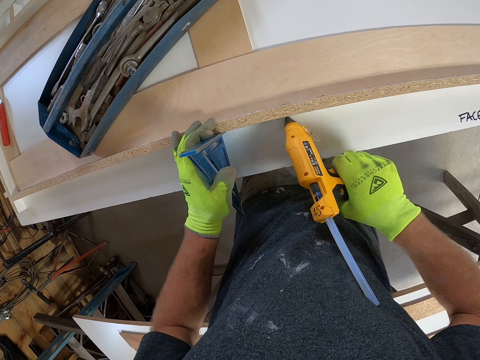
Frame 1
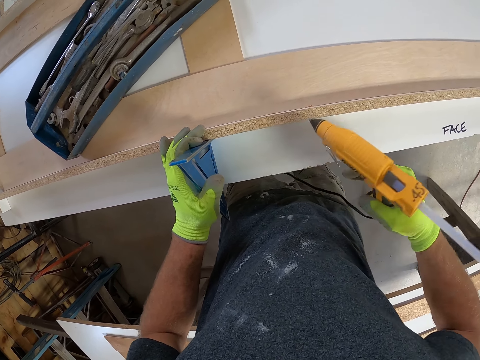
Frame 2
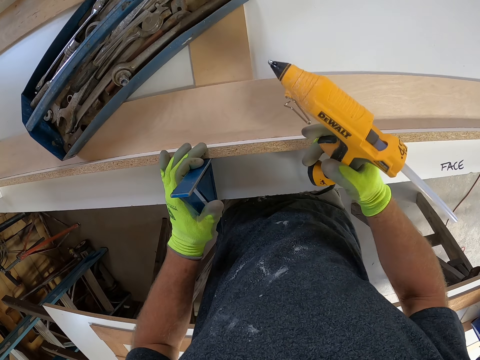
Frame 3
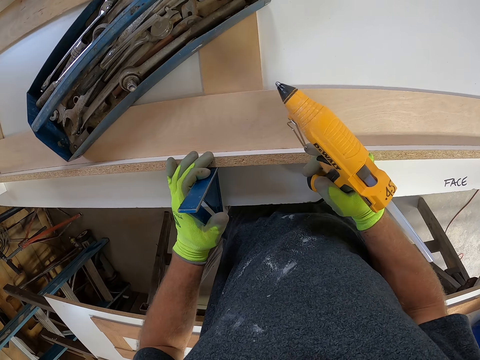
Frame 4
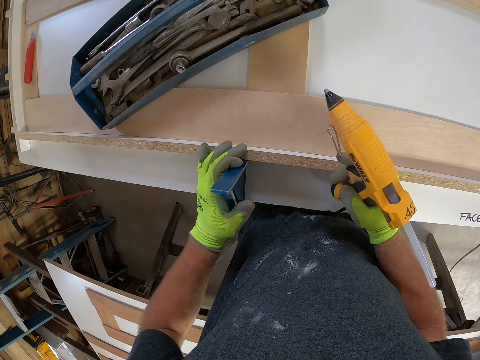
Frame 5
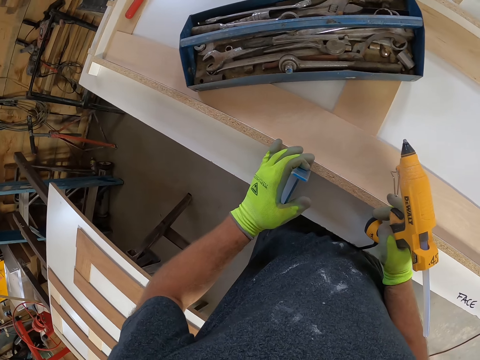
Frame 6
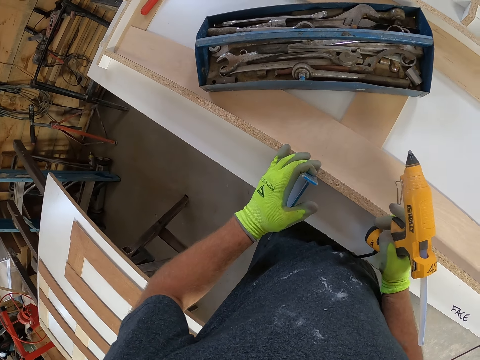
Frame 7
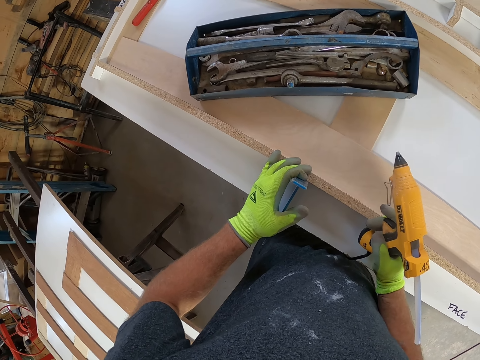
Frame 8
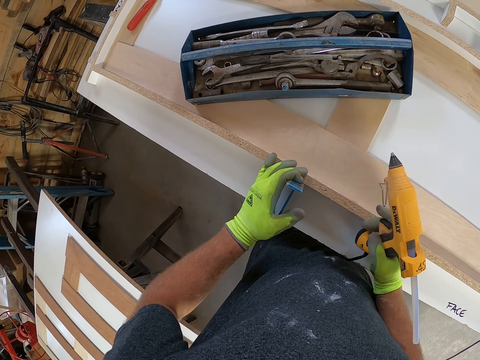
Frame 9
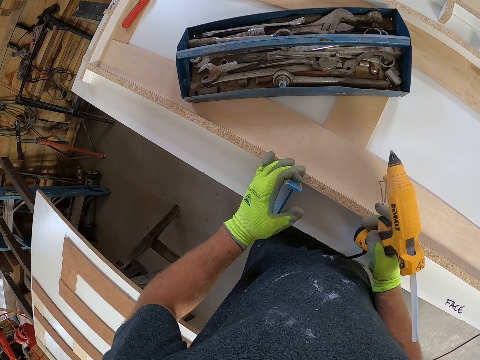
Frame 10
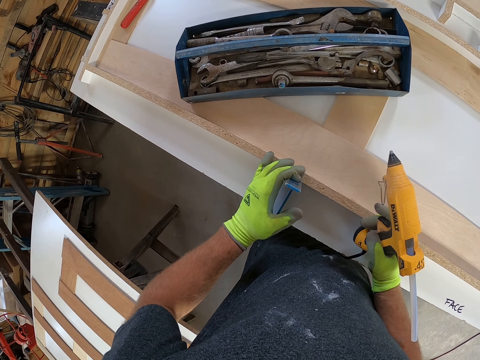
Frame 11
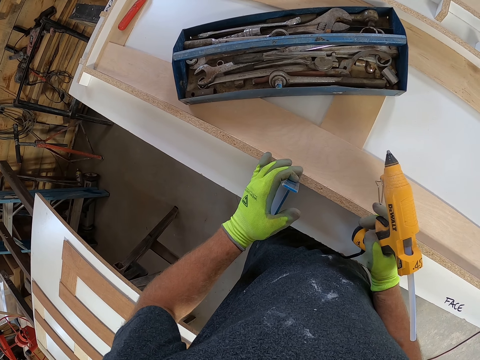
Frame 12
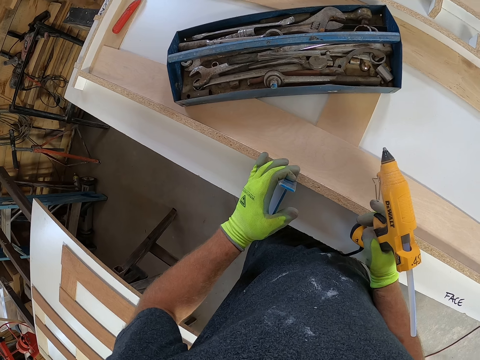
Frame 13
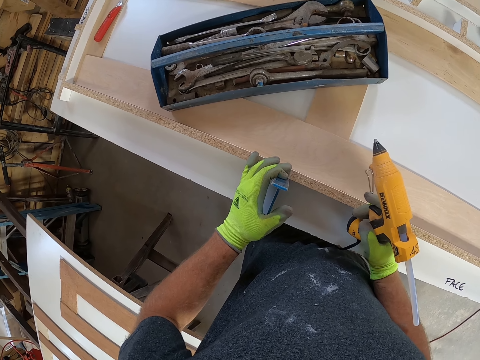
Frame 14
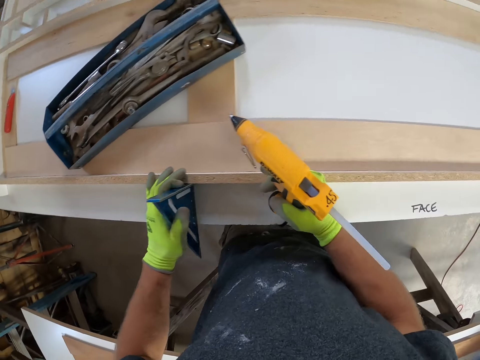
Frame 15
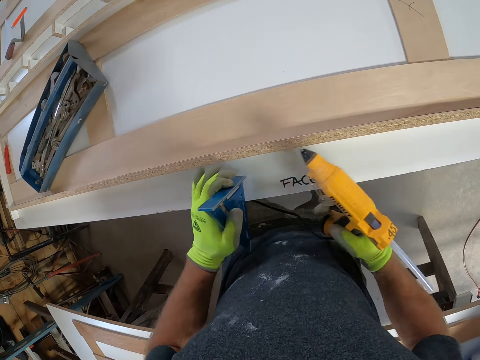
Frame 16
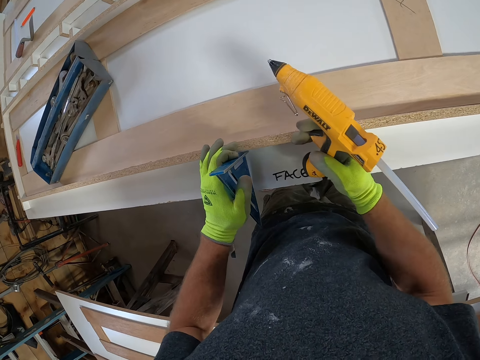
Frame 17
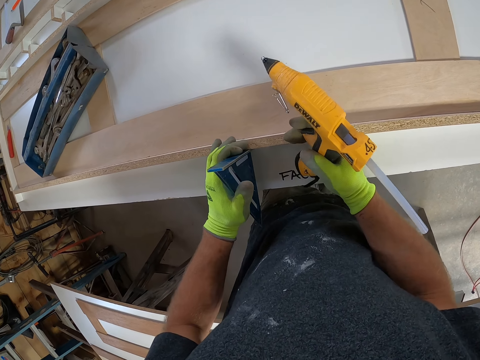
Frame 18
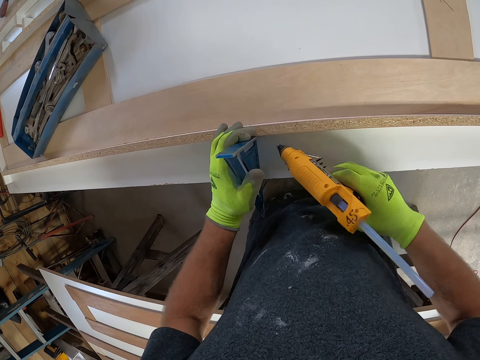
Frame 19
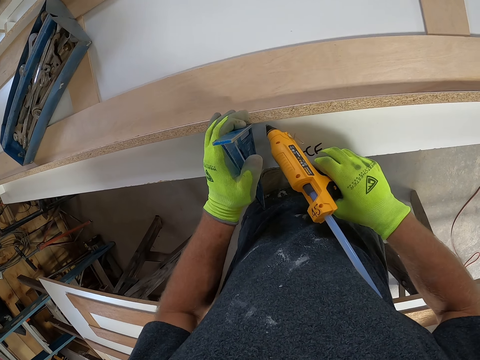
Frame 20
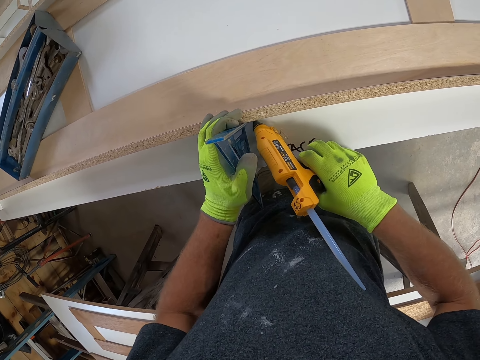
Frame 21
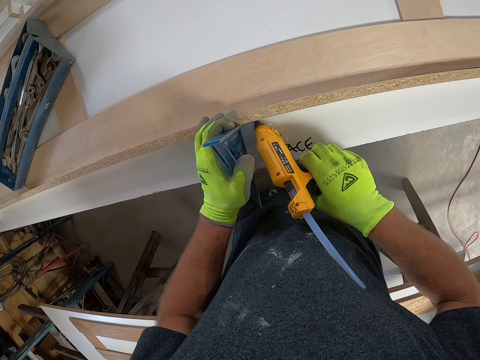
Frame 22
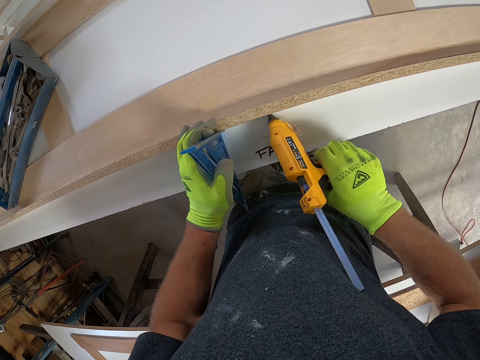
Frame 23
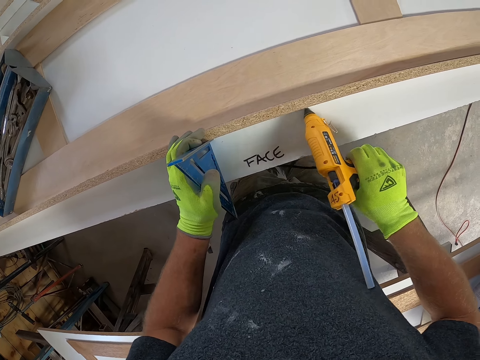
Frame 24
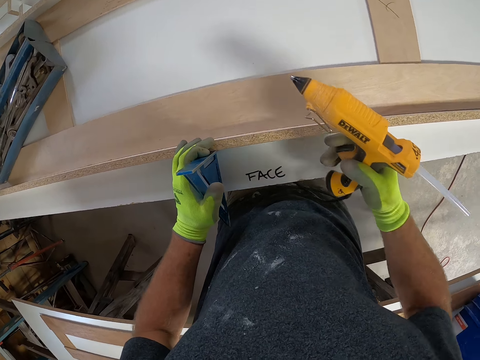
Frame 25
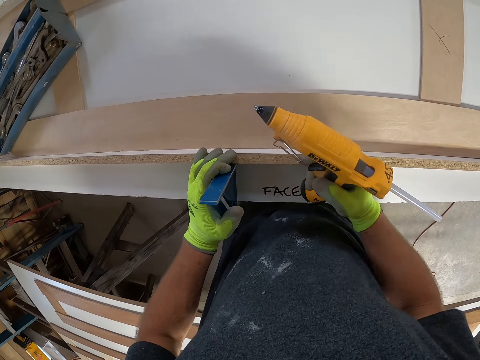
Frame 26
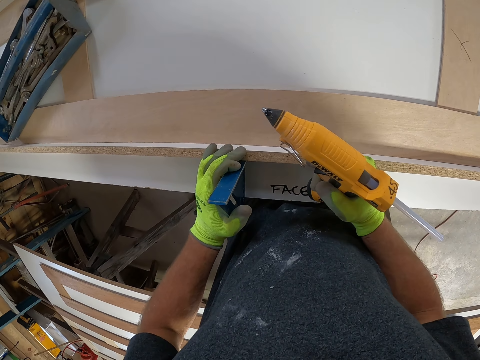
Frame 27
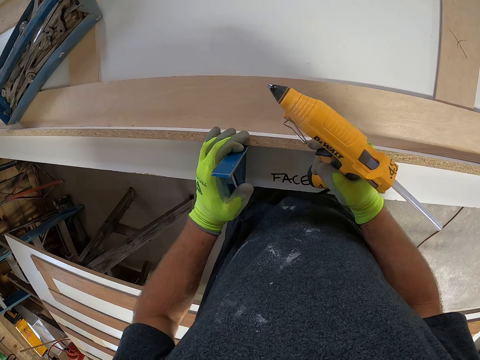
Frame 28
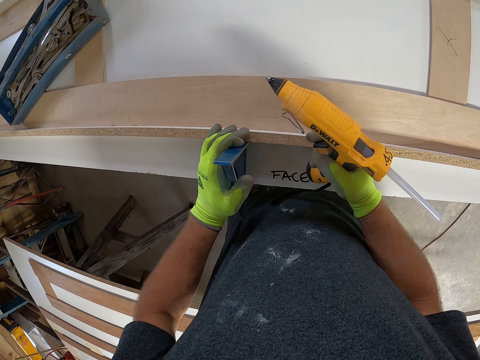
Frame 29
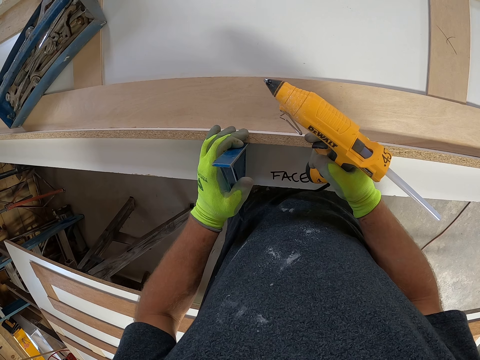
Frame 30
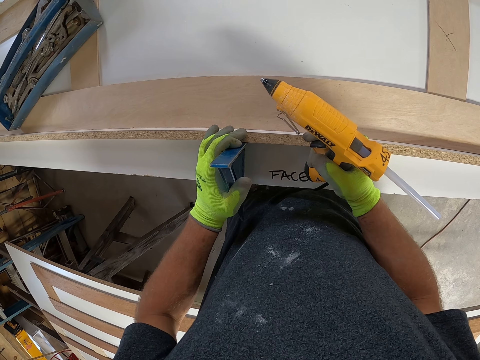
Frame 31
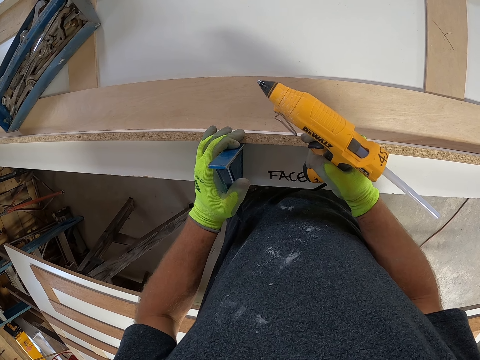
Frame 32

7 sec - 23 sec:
The camera wearer holds down the white board with his right hand. He stares at the table. He moves the aluminum alloy triangle ruler on the white board and moves the corded glue gun on the white board. He holds the triangle ruler in place. He applies hot glue to the white board with the corded glue gun. He holds down the white board with his right hand. He stares at the table.

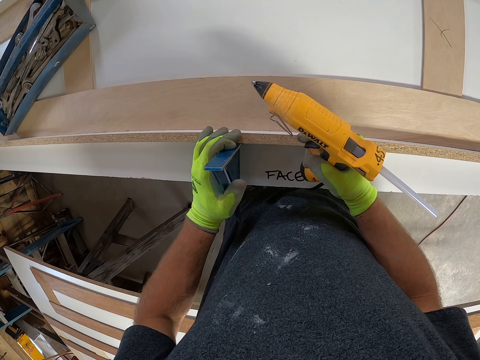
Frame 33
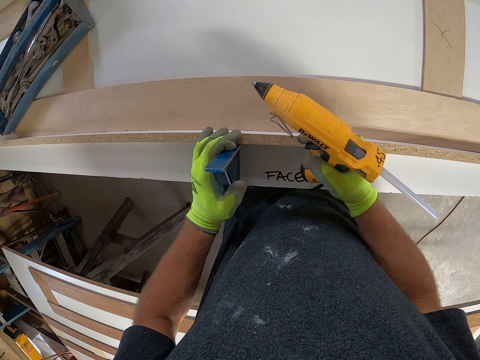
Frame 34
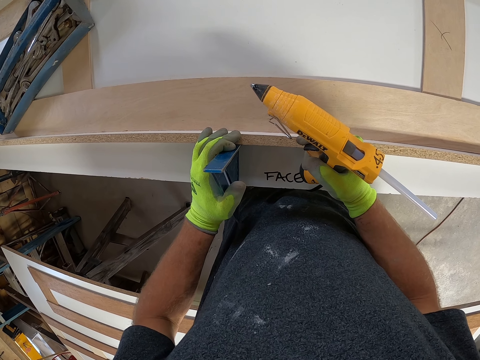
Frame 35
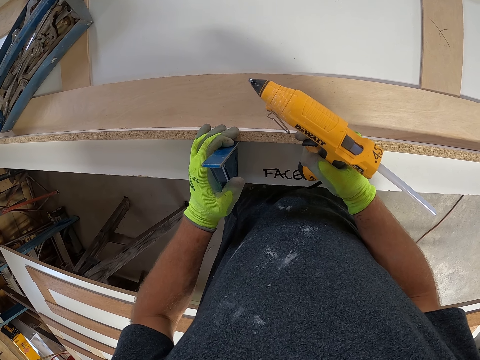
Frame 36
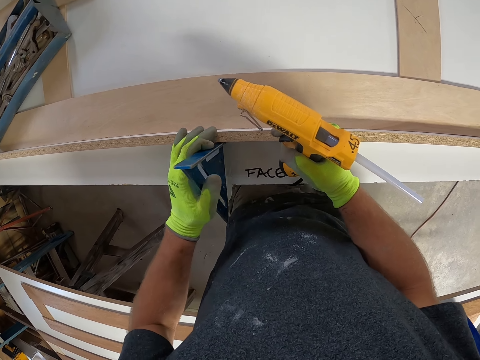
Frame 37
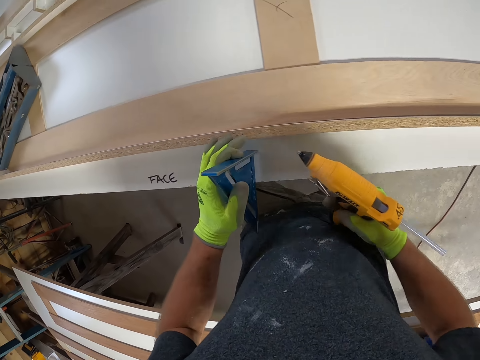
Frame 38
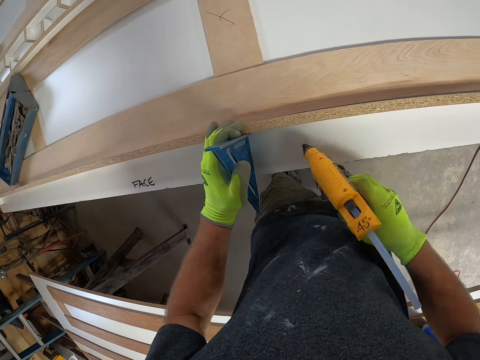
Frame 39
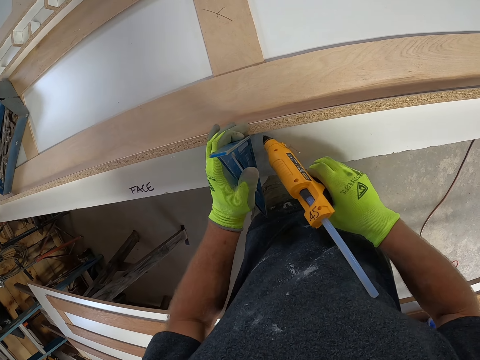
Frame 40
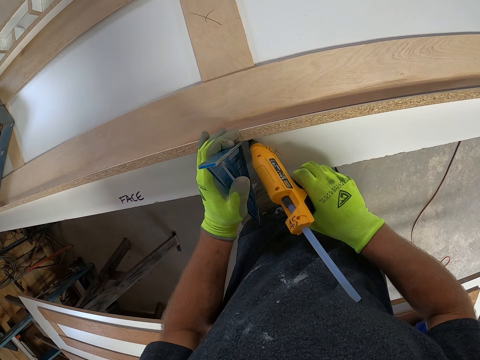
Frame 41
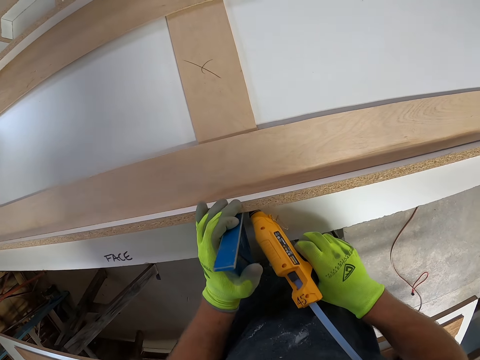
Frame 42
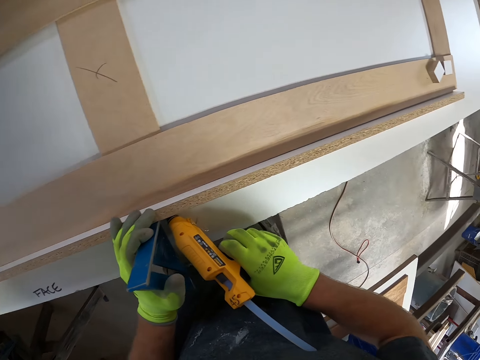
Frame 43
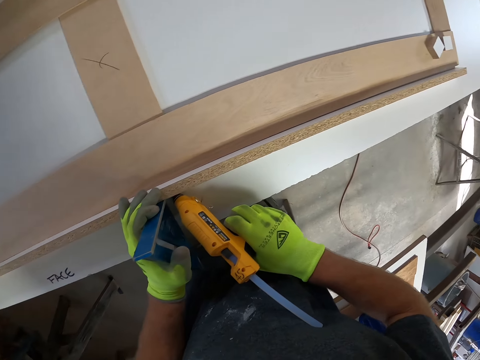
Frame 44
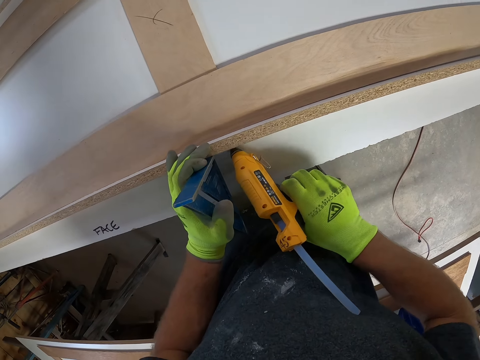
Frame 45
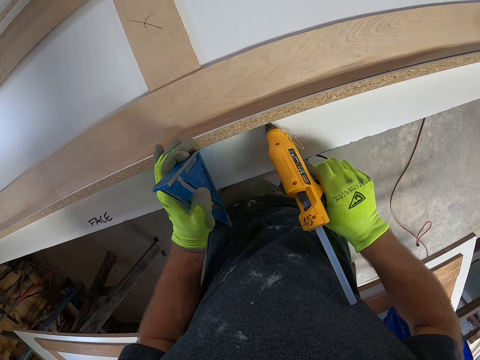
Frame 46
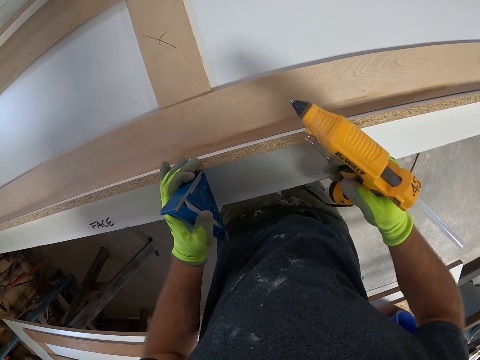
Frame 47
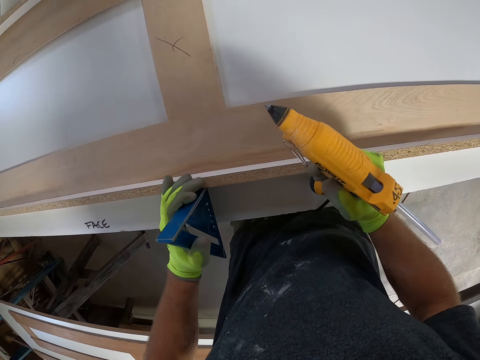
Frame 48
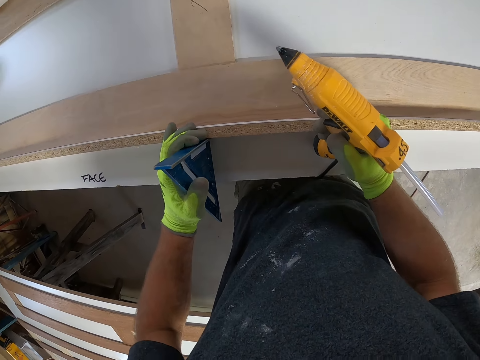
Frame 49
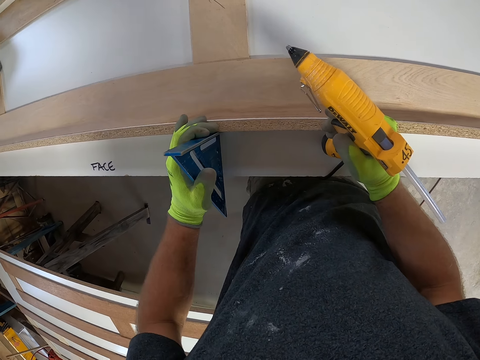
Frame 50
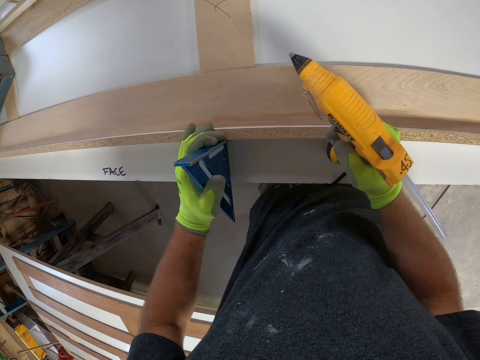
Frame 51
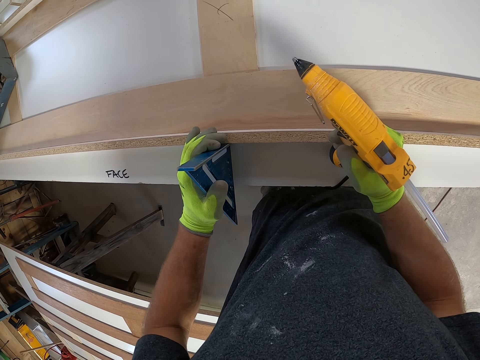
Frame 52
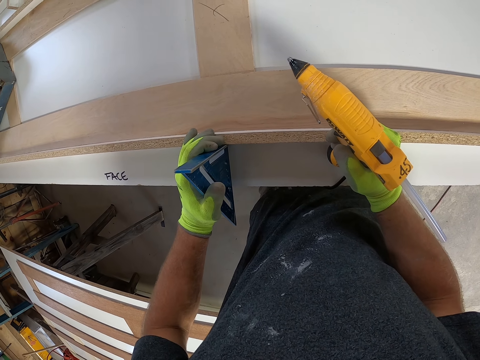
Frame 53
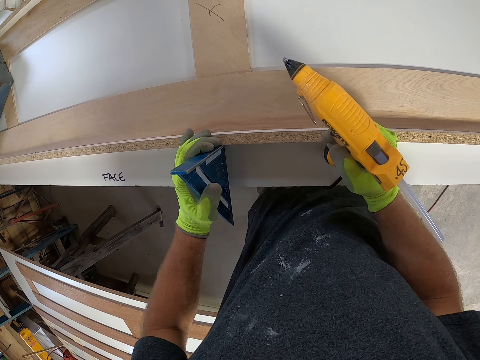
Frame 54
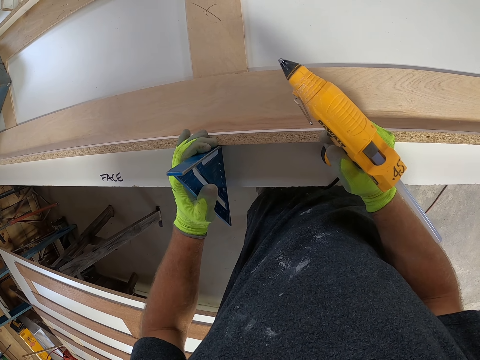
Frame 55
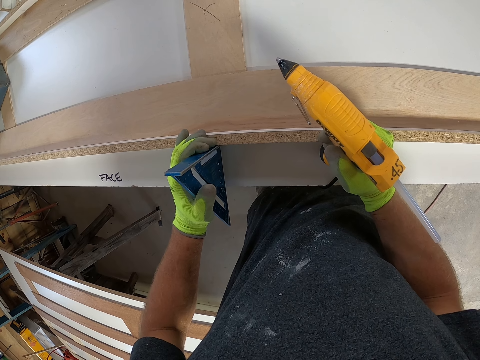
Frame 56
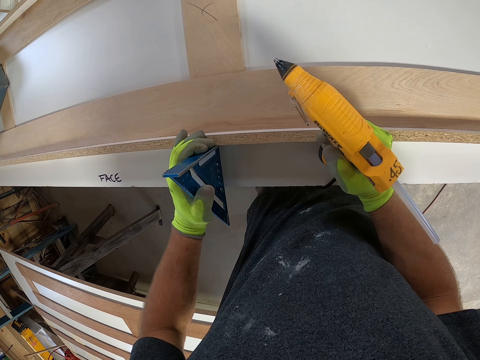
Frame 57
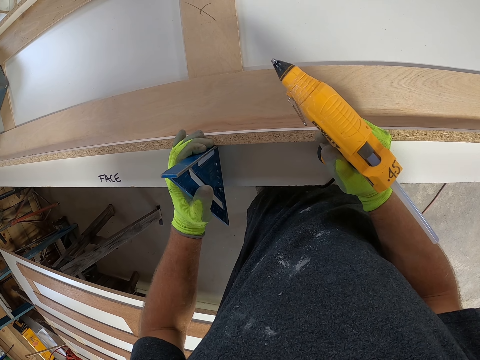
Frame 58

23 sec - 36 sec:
The camera wearer moves the aluminum alloy triangle ruler on the white board and moves the corded glue gun on the white board. He holds the triangle ruler in place. He applies hot glue to the white board with the corded glue gun. He holds down the white board with his right hand. He stares at the table.
